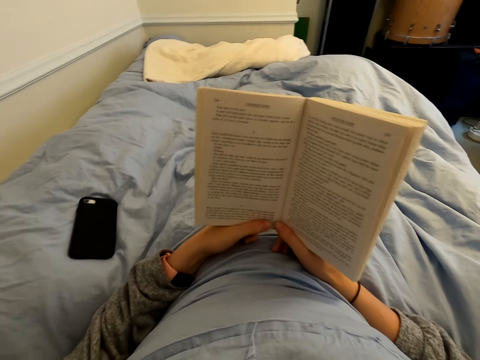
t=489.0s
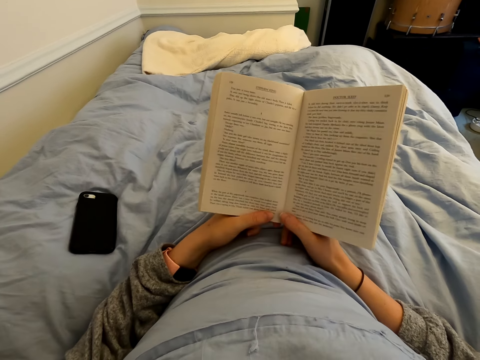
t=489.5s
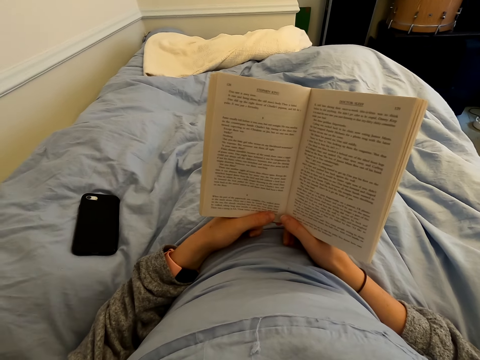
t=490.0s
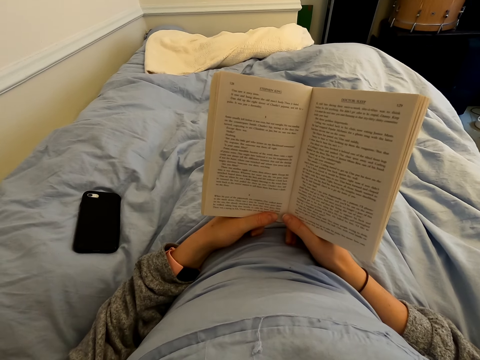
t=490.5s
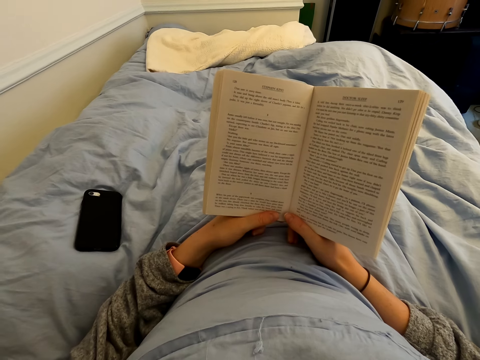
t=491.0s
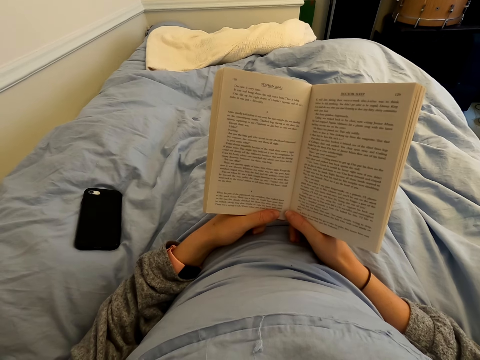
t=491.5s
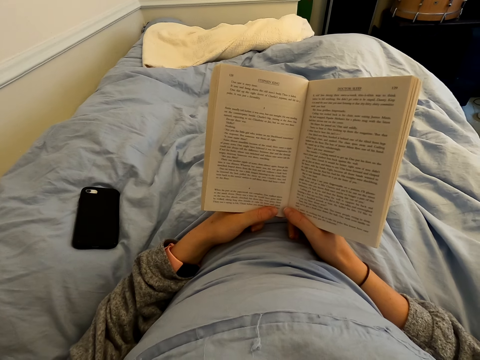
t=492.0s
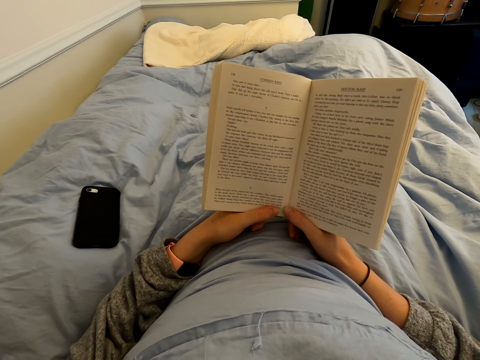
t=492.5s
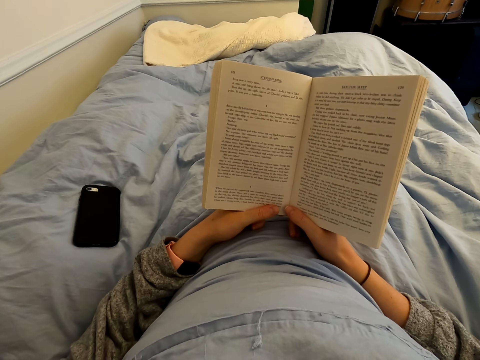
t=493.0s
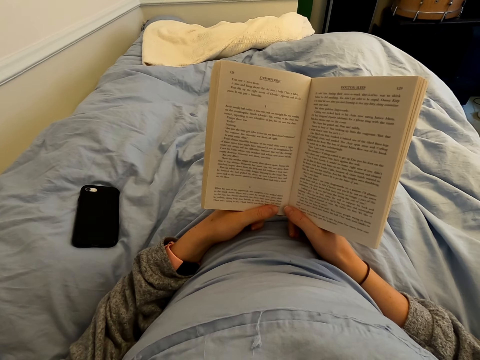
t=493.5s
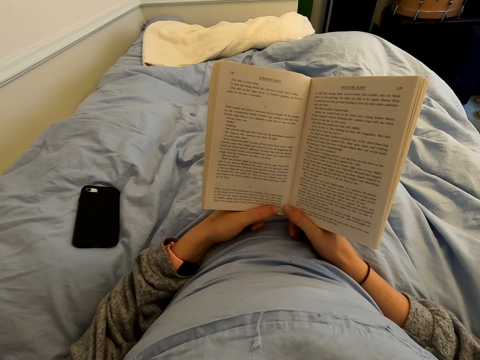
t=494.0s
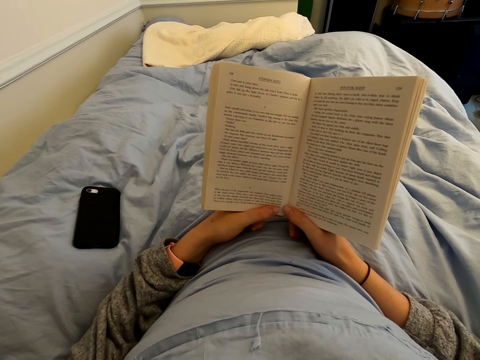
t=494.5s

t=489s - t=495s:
The camera wearer reads the book.

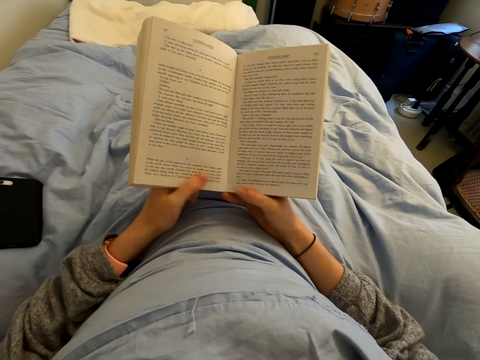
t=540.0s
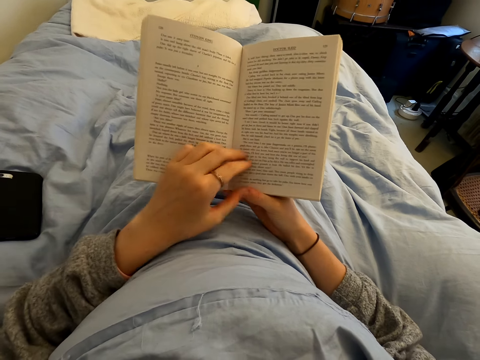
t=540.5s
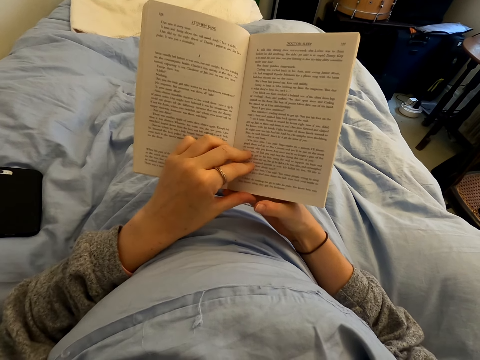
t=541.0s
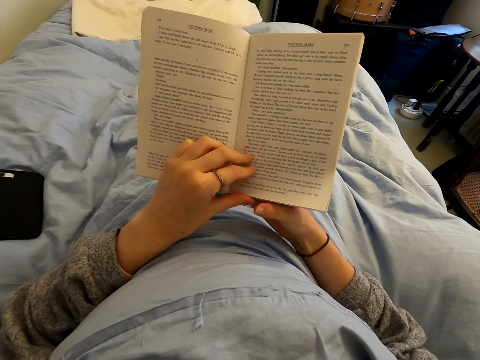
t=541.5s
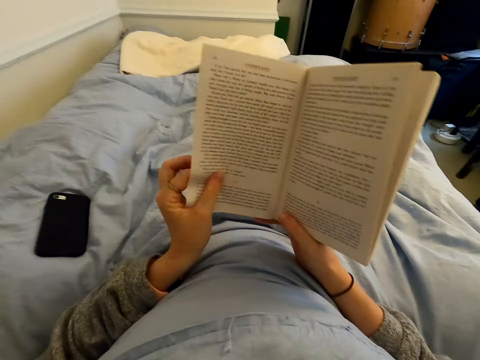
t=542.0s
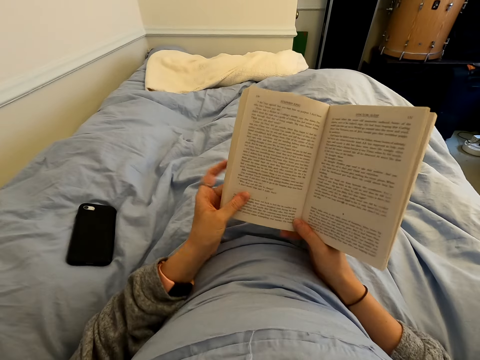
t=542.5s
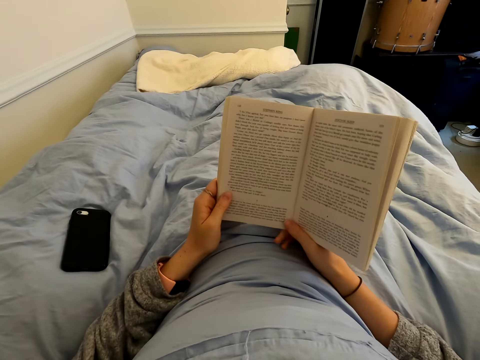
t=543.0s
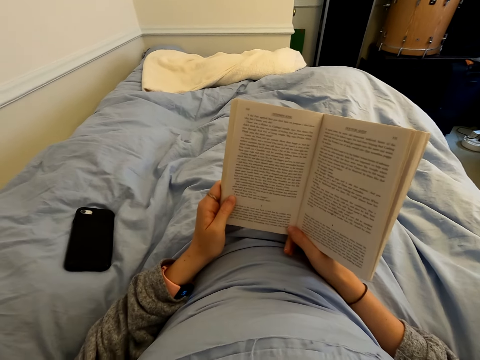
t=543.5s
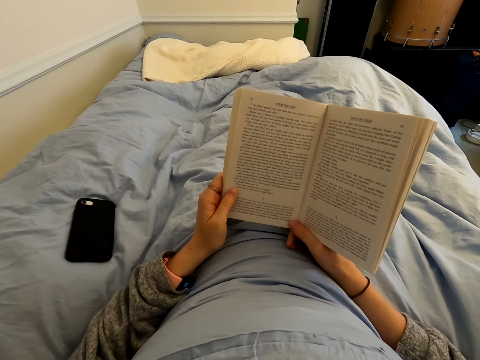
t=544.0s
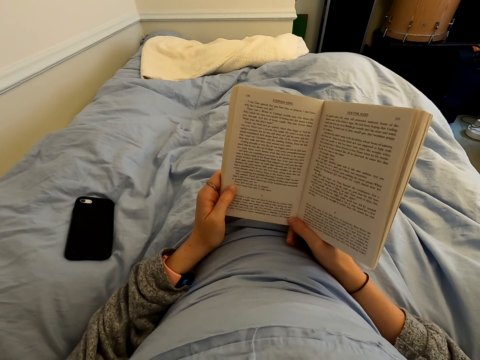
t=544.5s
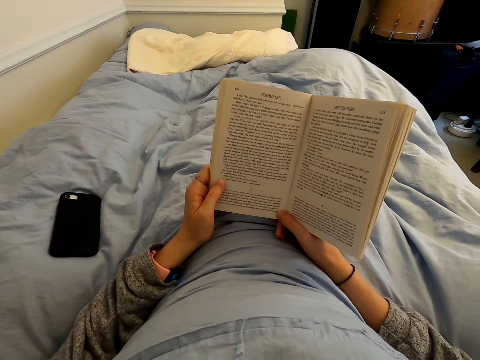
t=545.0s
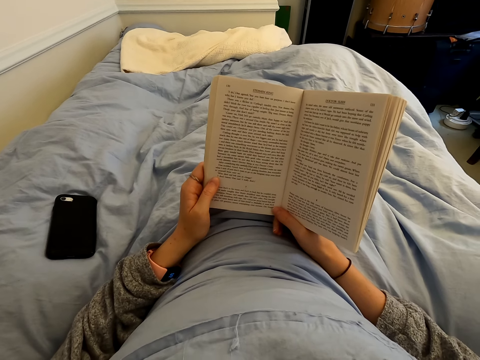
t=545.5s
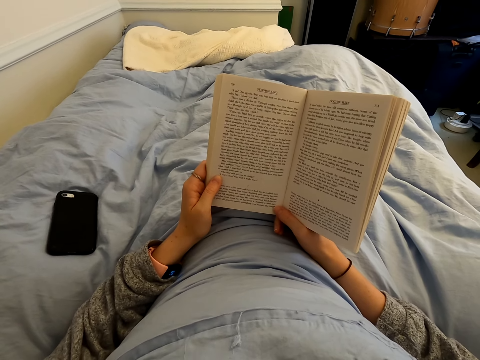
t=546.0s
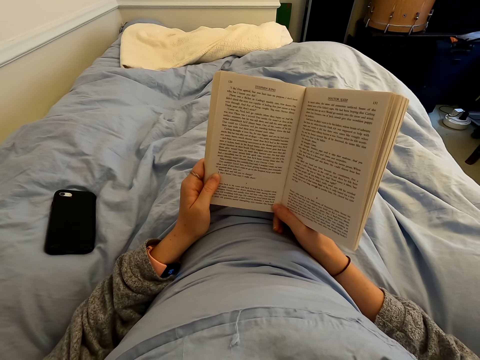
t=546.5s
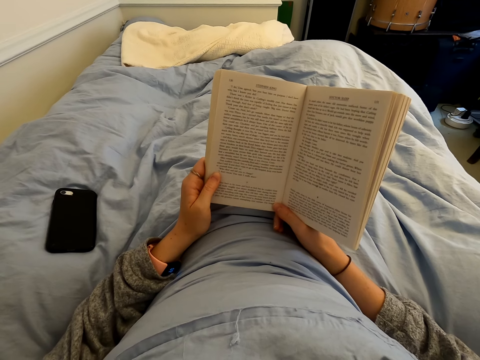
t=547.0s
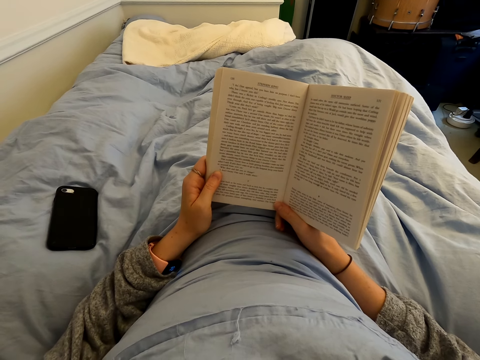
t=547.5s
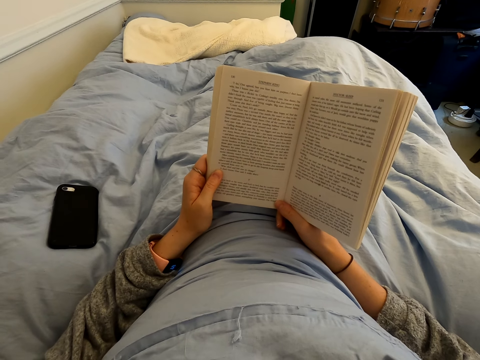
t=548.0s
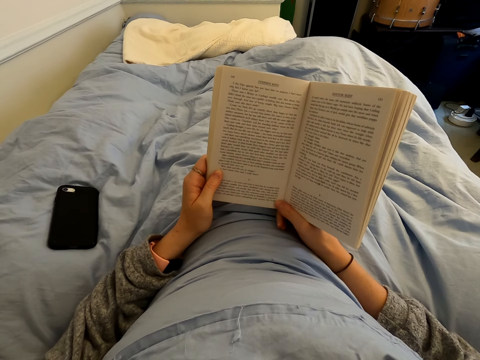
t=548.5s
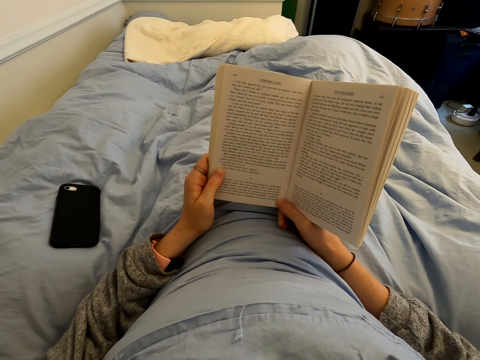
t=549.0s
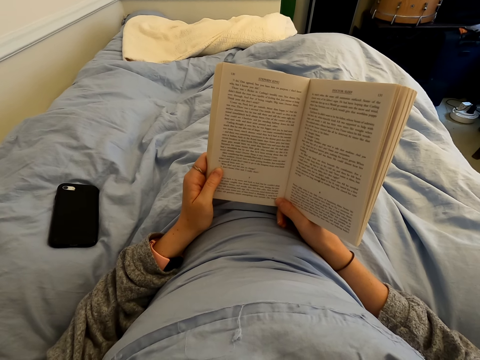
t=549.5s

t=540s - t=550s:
The camera wearer turns a page. They read the book.

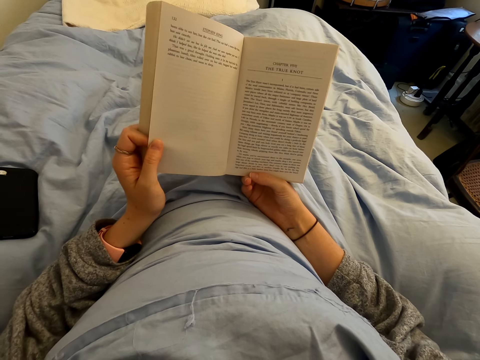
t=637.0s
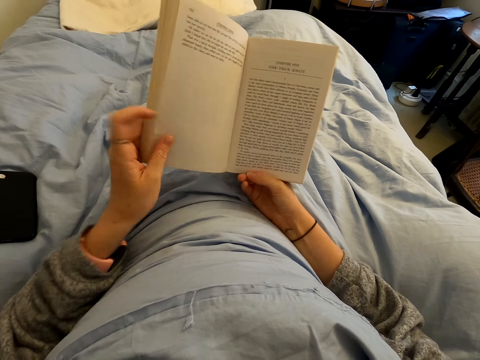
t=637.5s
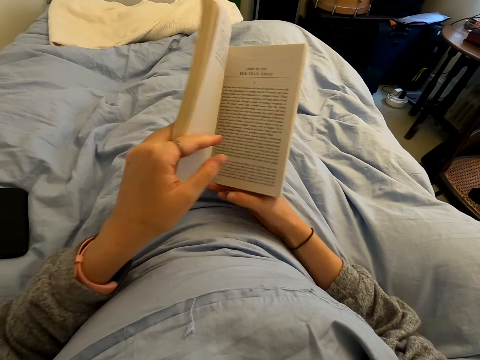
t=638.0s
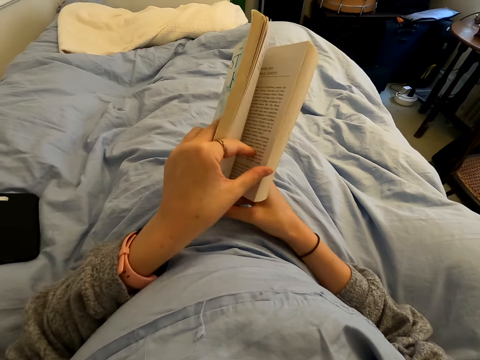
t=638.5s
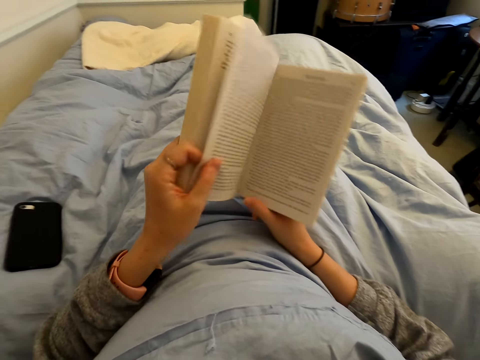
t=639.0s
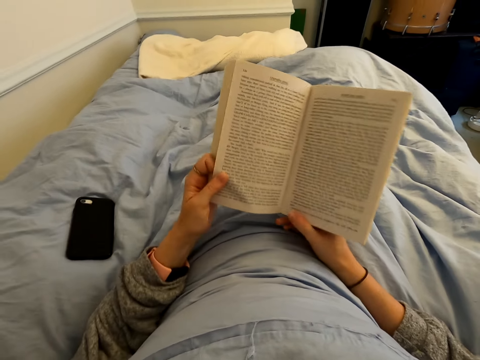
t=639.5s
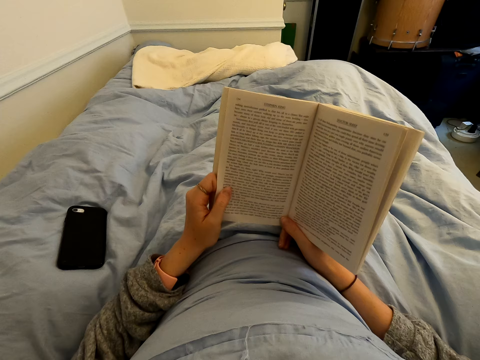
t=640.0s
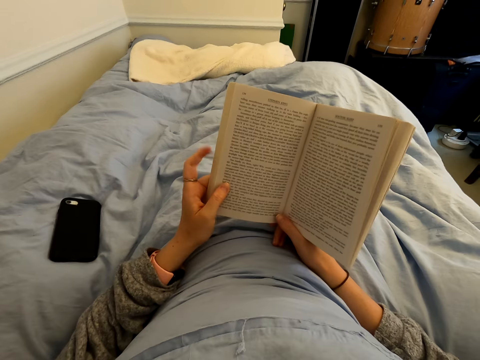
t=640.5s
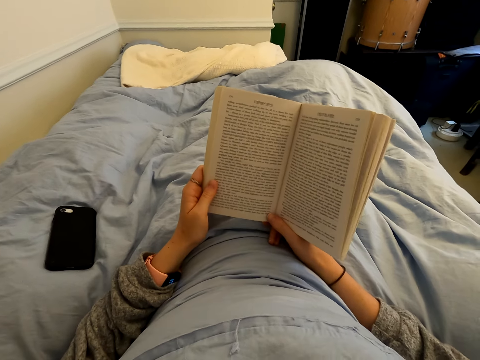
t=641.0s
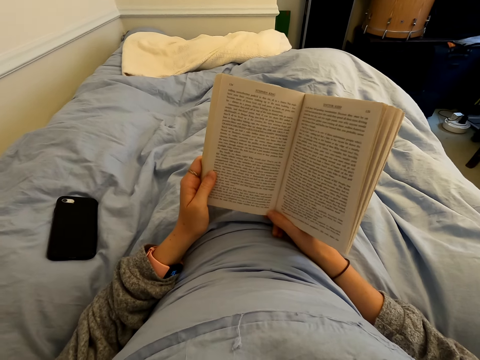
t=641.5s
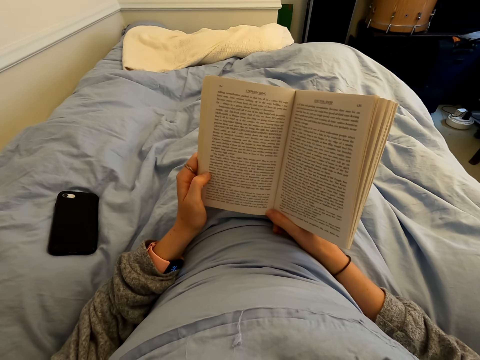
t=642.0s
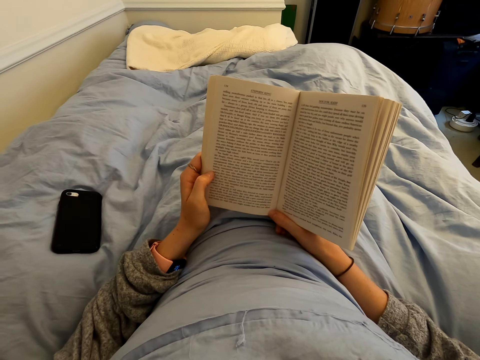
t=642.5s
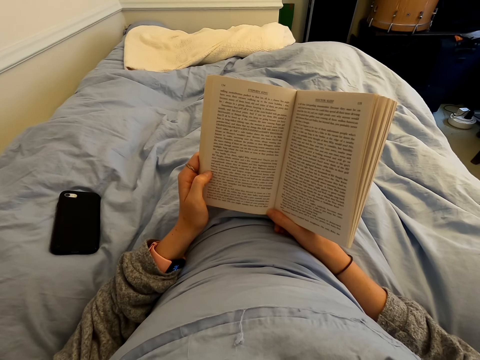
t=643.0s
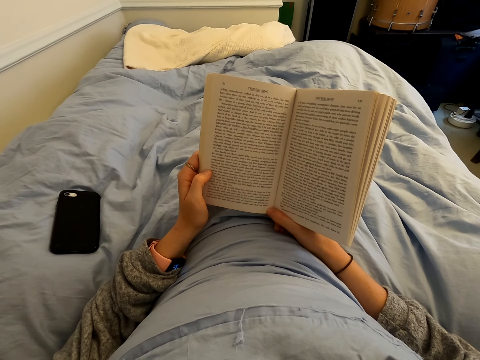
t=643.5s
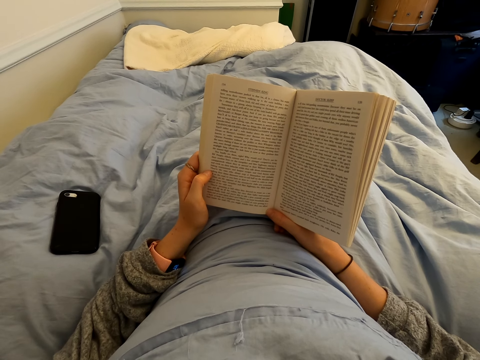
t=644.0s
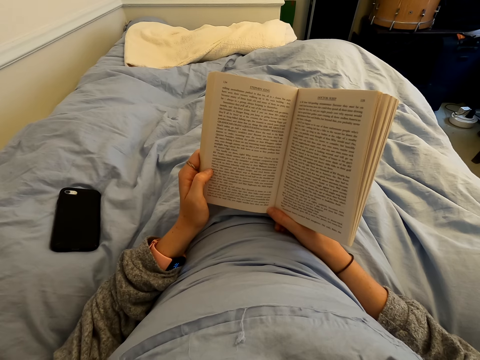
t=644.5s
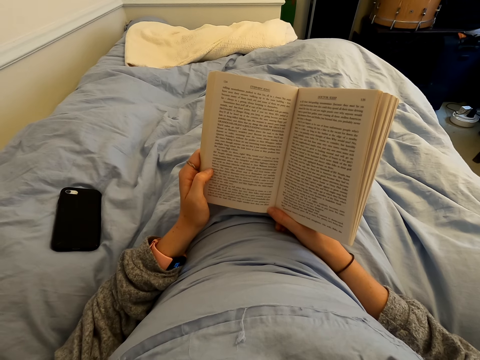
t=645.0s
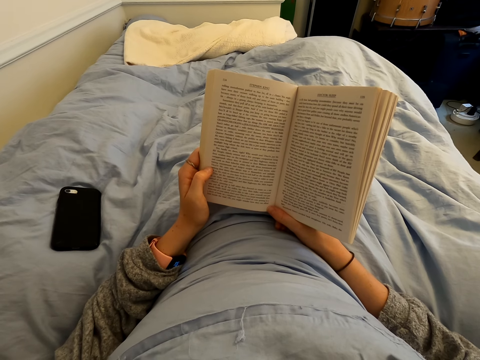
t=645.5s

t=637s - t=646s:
The camera wearer turns a page. They read a book.

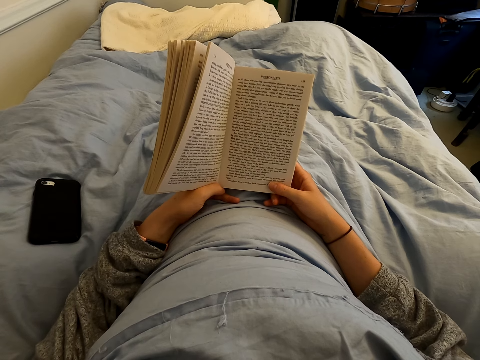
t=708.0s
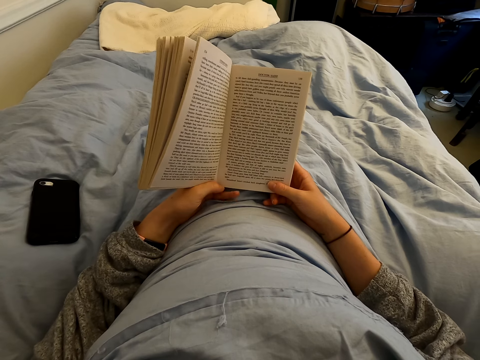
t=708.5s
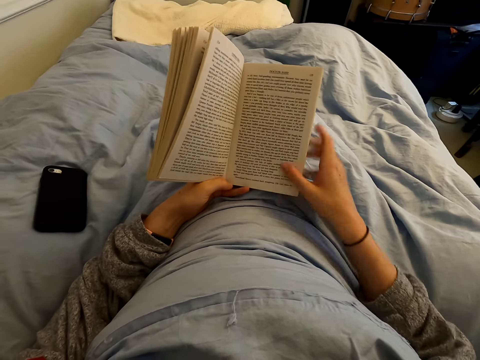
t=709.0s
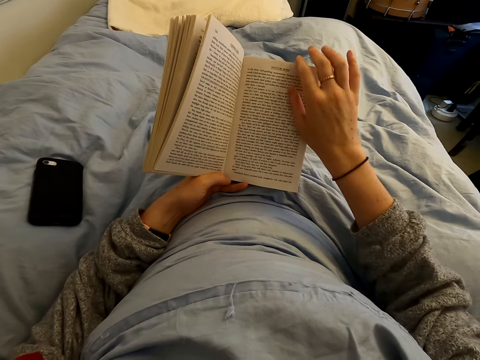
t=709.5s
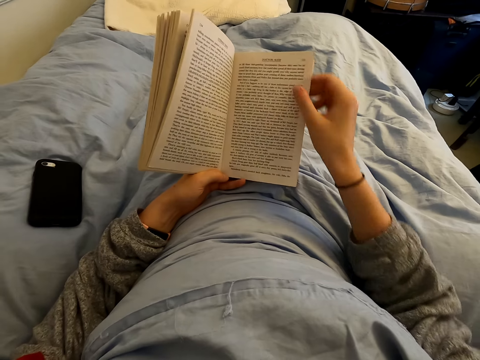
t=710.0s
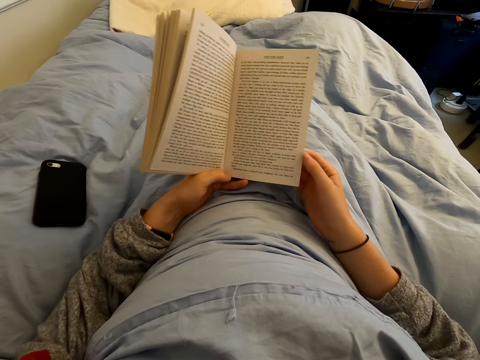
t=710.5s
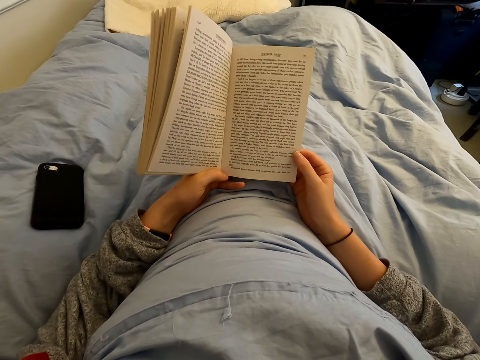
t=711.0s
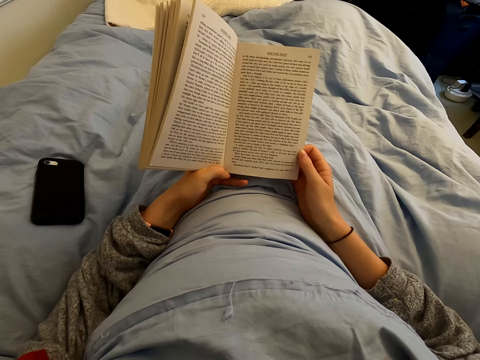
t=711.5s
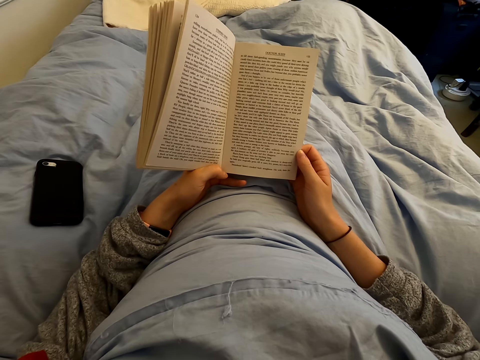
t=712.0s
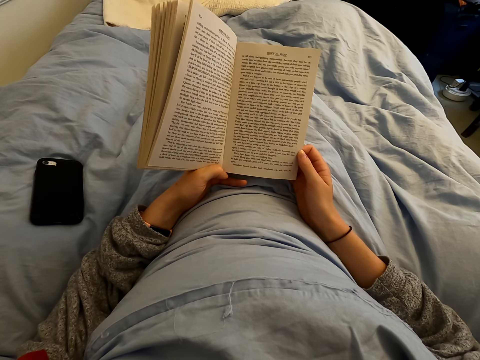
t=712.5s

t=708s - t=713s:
The camera wearer holds a page.
